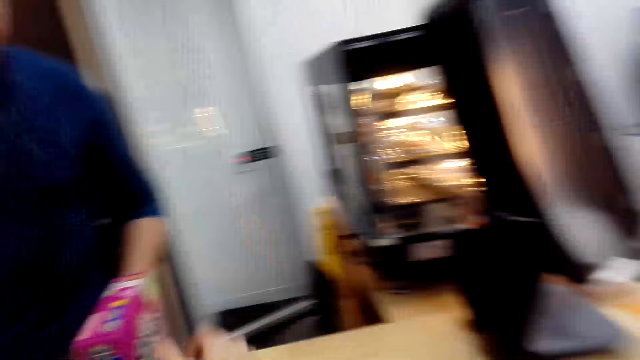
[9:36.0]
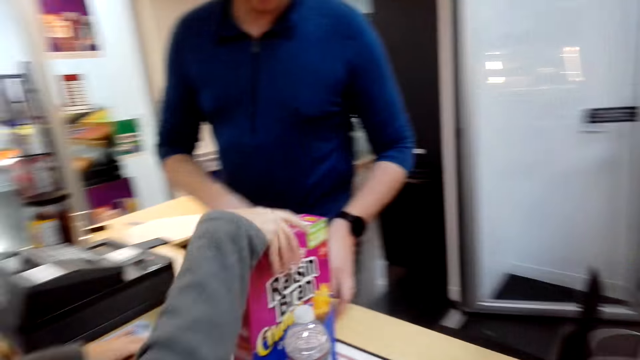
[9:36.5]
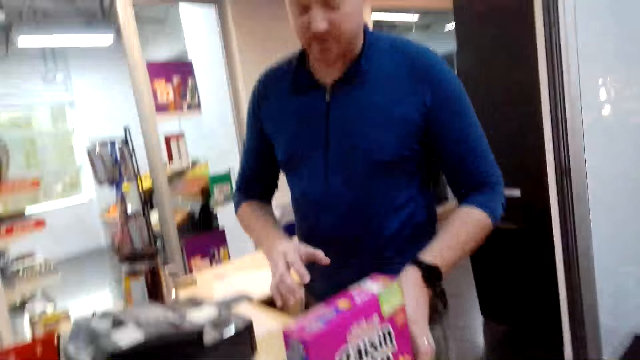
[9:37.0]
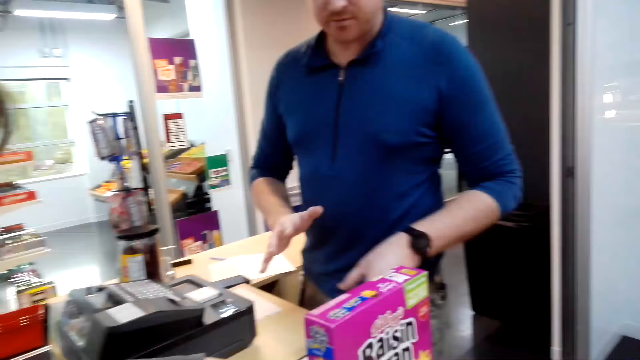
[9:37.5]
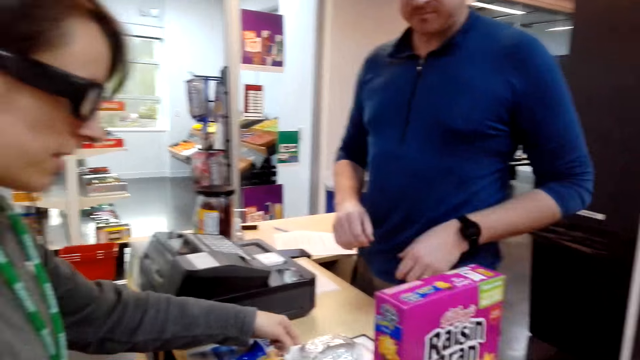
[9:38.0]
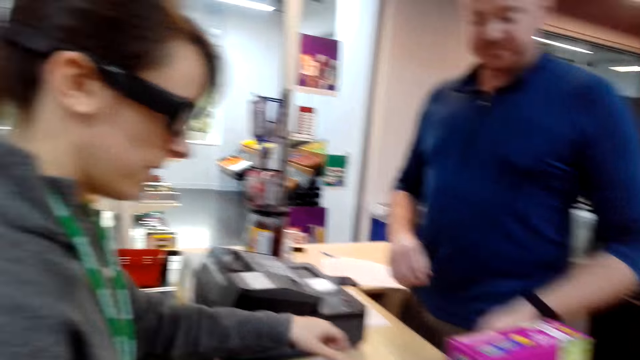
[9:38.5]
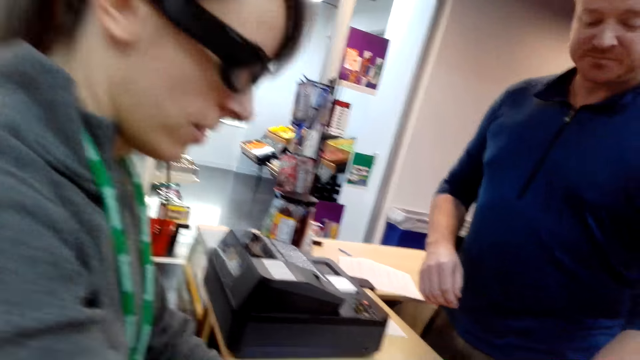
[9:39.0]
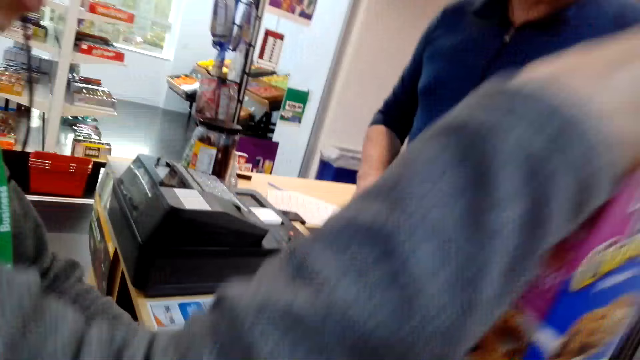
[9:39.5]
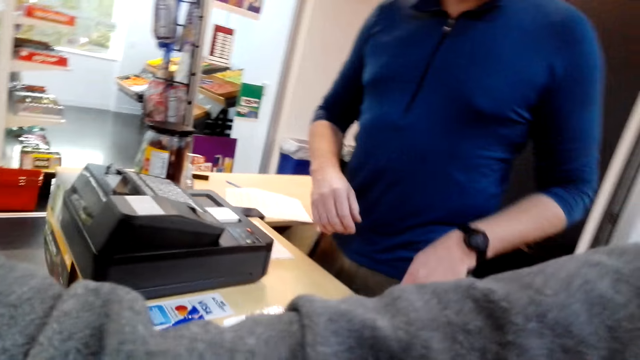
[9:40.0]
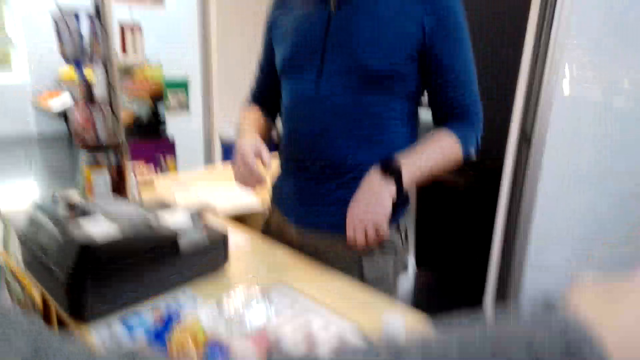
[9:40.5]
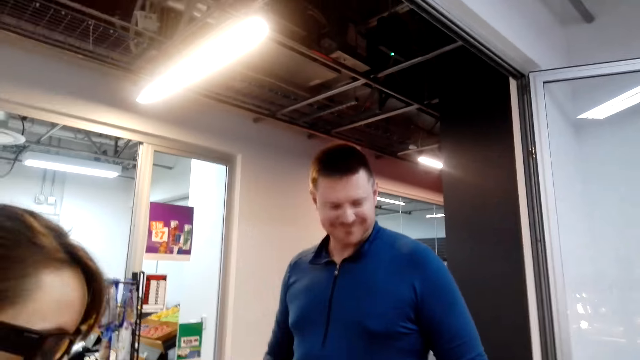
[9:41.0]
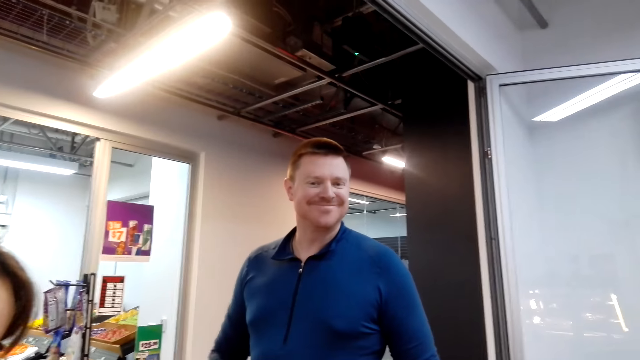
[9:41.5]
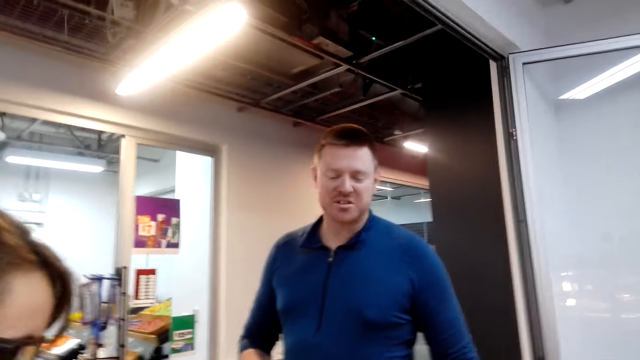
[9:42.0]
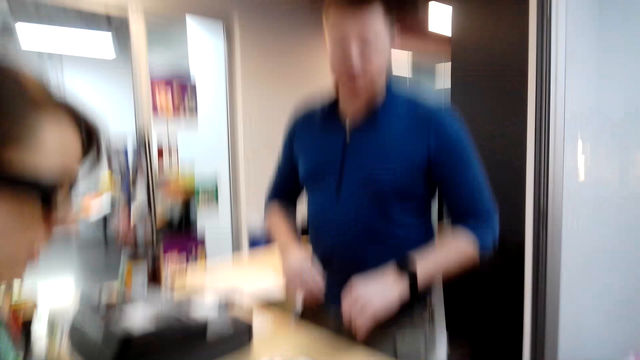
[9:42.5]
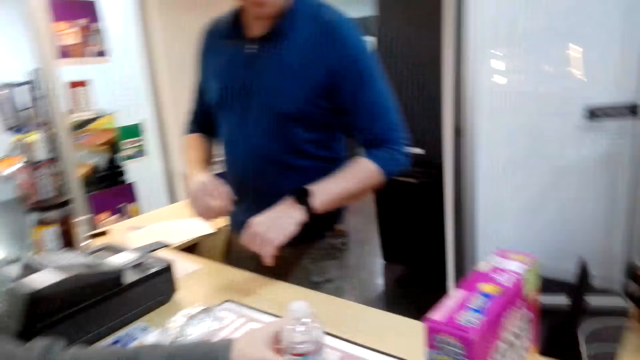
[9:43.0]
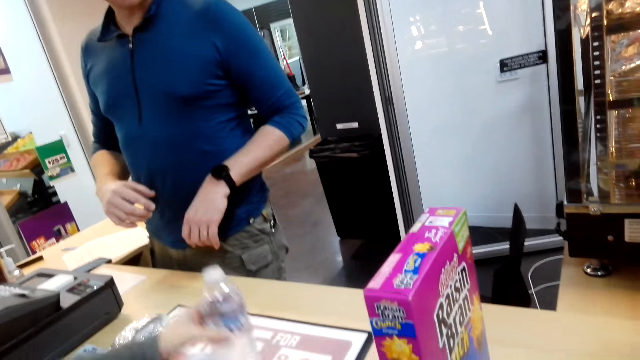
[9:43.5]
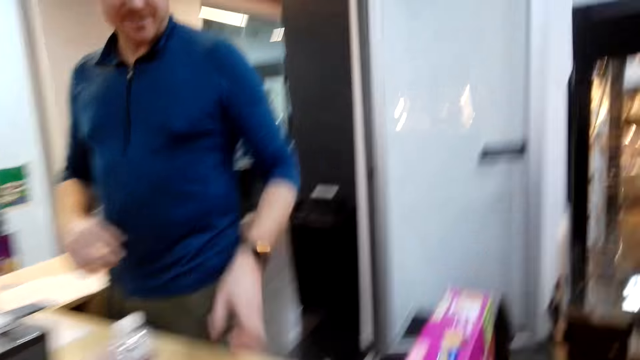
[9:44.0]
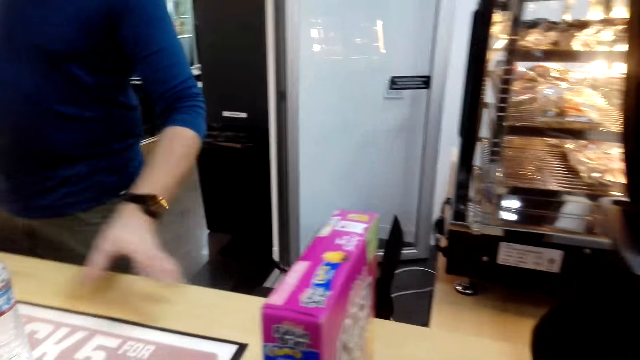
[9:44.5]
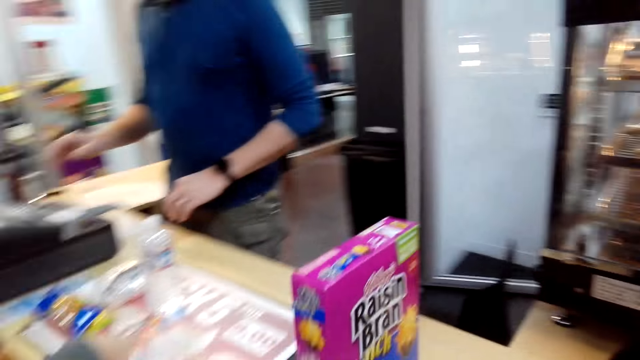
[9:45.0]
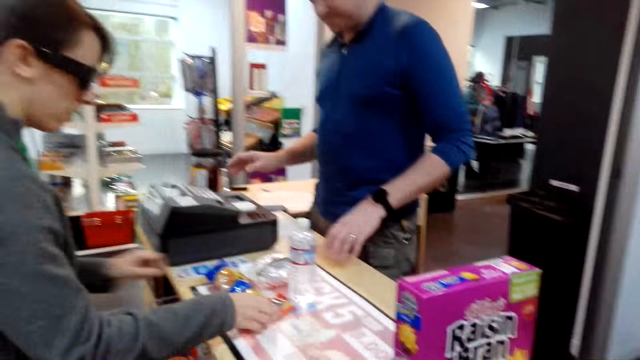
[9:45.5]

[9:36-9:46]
A lady puts a box on the counter. The lady holds items. The camera wearer looks at a man. They look around. The lady pushes a bottle.

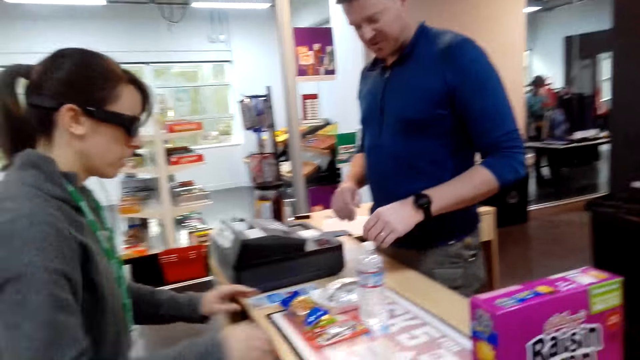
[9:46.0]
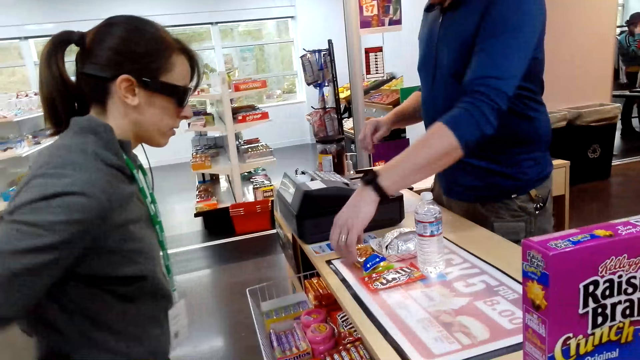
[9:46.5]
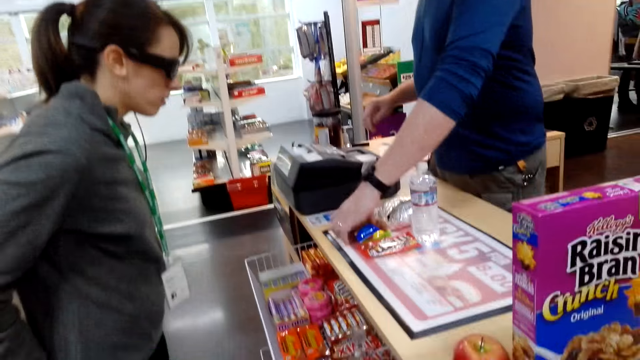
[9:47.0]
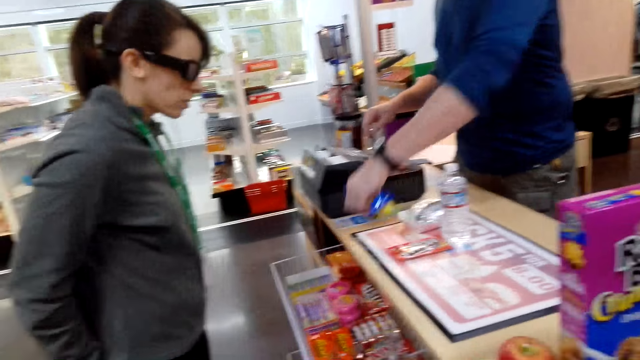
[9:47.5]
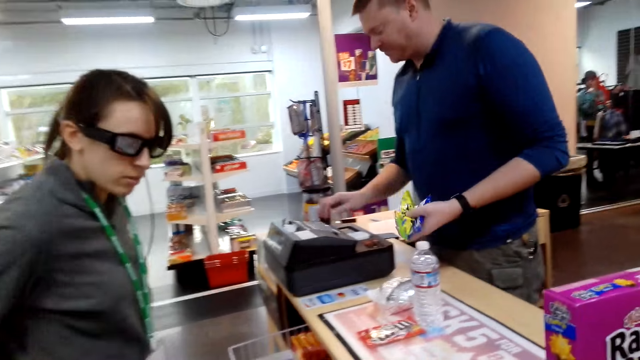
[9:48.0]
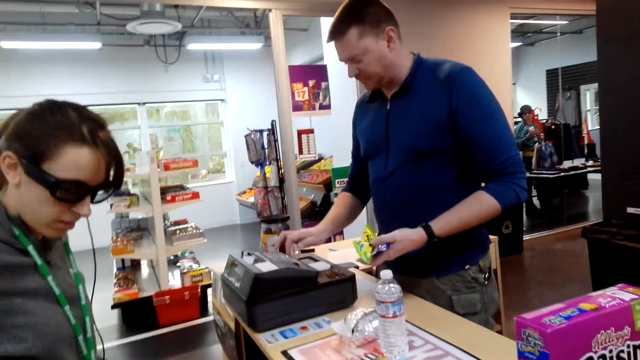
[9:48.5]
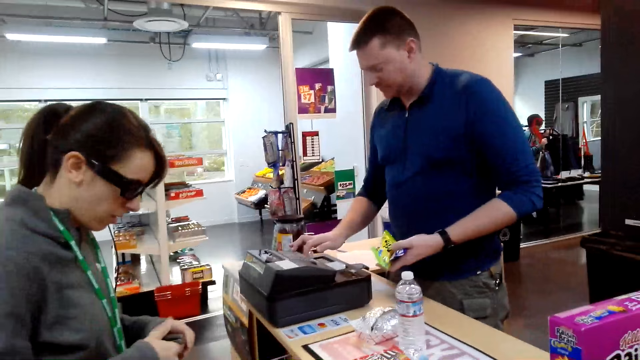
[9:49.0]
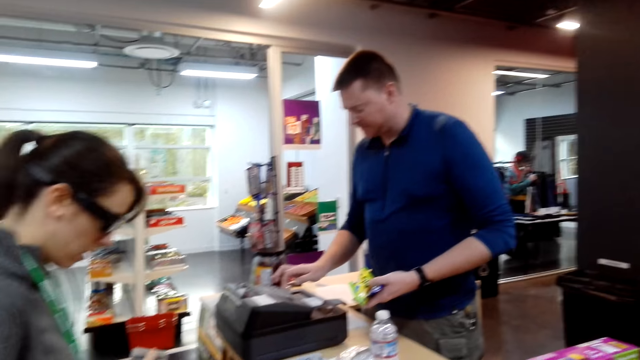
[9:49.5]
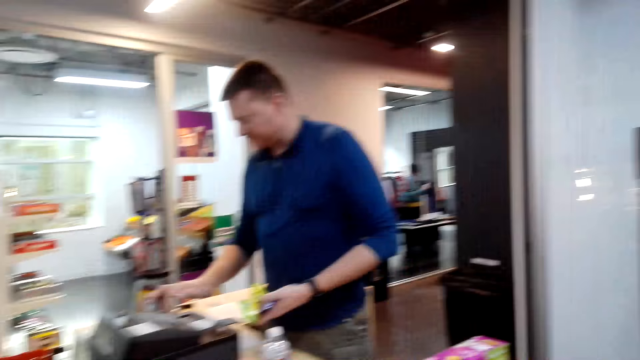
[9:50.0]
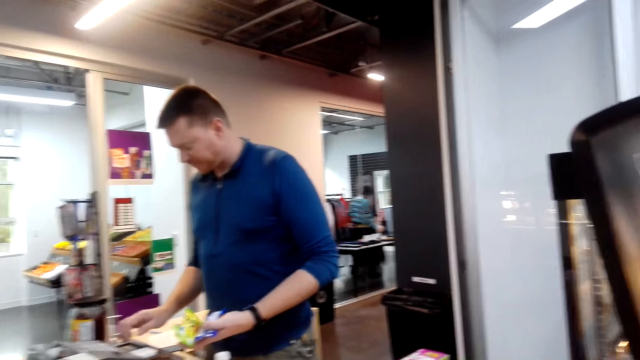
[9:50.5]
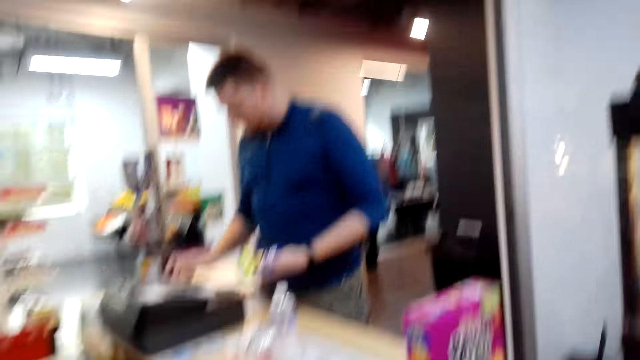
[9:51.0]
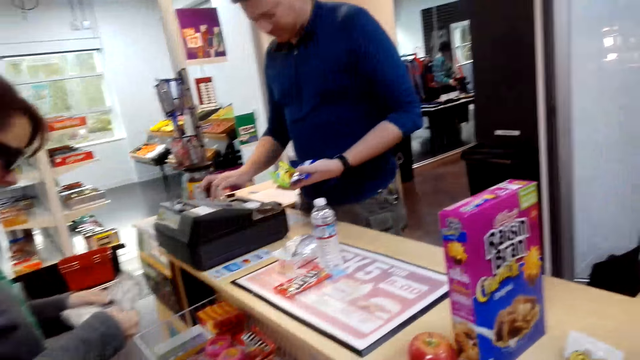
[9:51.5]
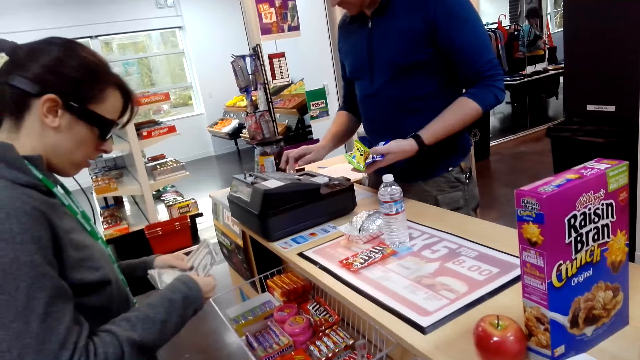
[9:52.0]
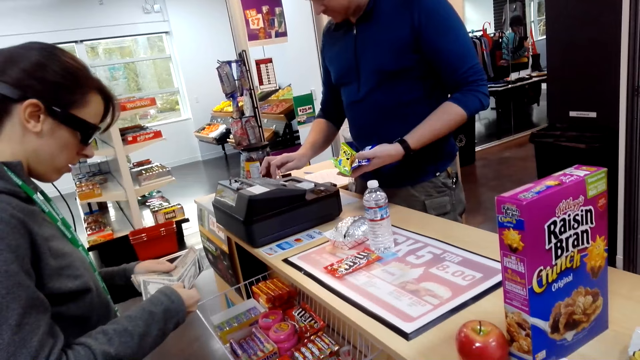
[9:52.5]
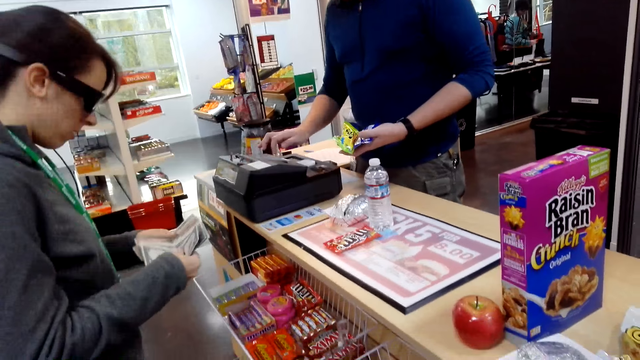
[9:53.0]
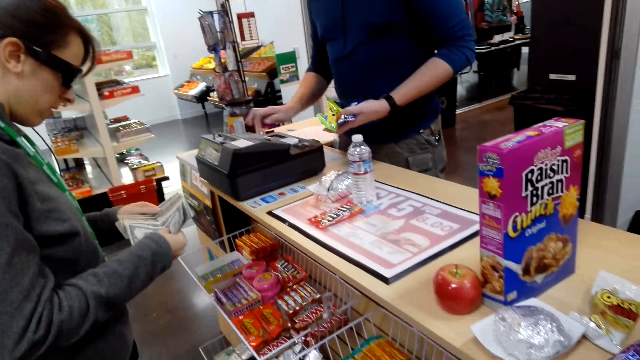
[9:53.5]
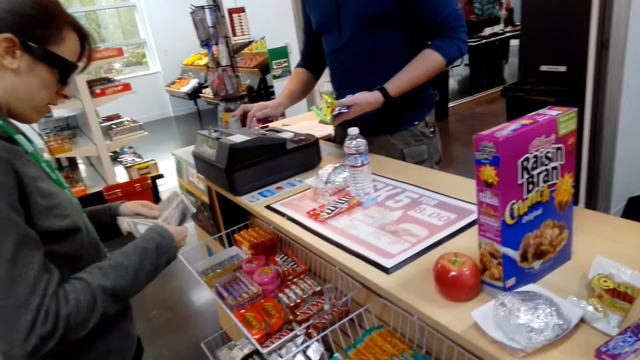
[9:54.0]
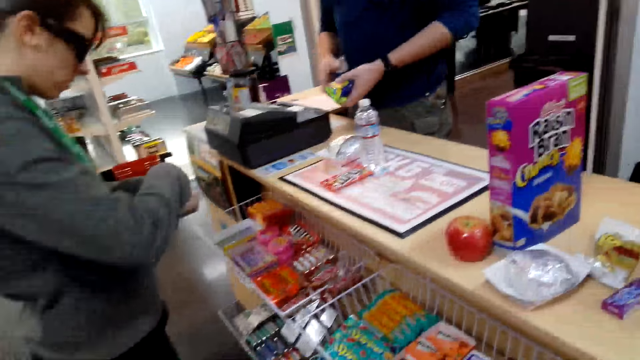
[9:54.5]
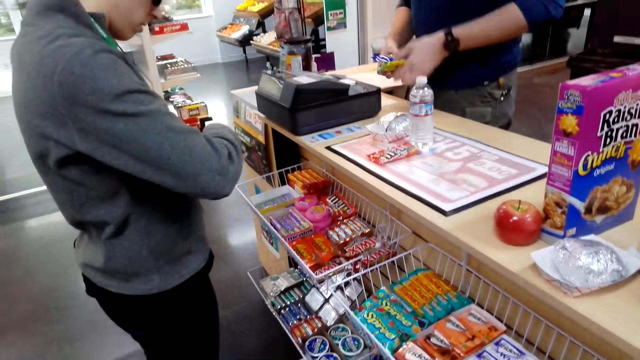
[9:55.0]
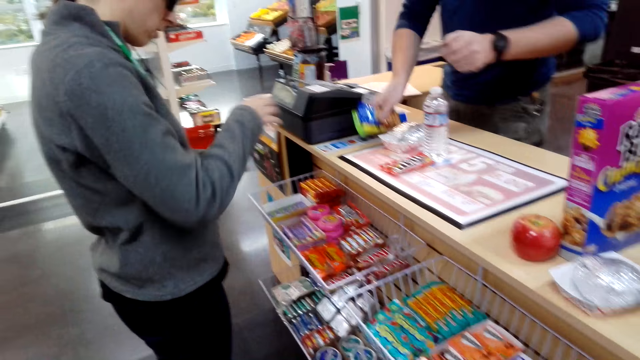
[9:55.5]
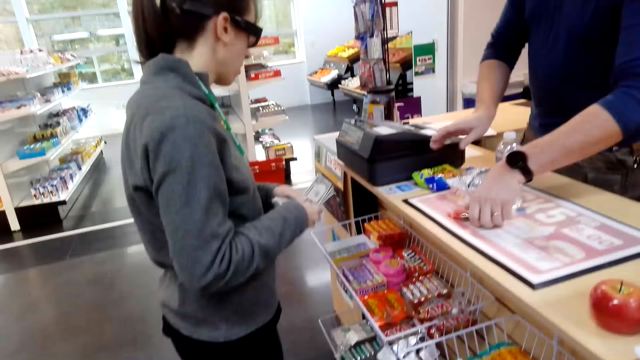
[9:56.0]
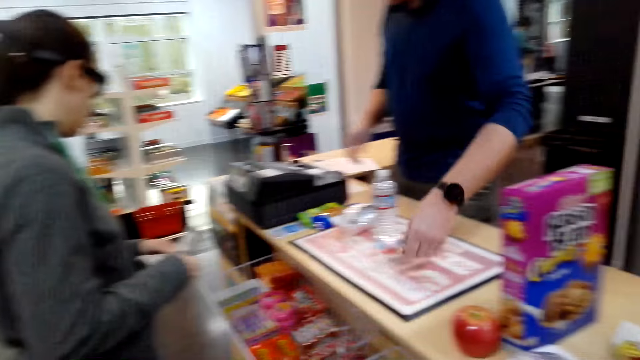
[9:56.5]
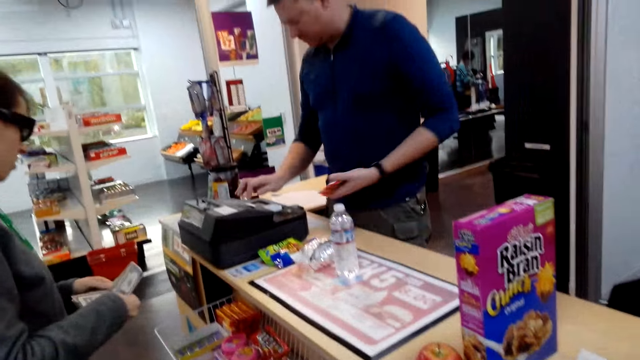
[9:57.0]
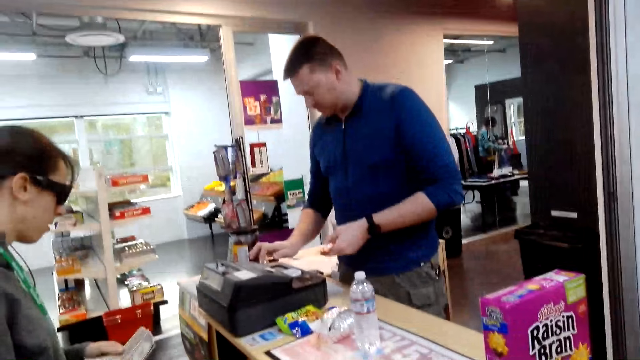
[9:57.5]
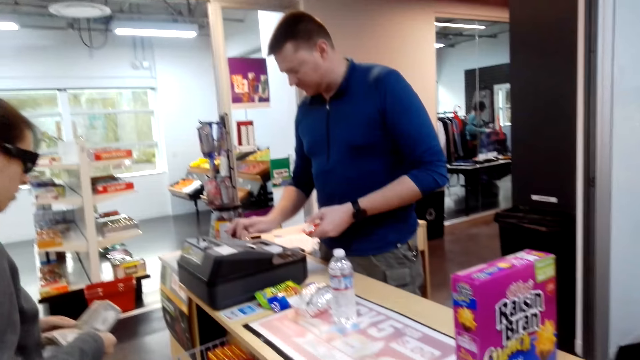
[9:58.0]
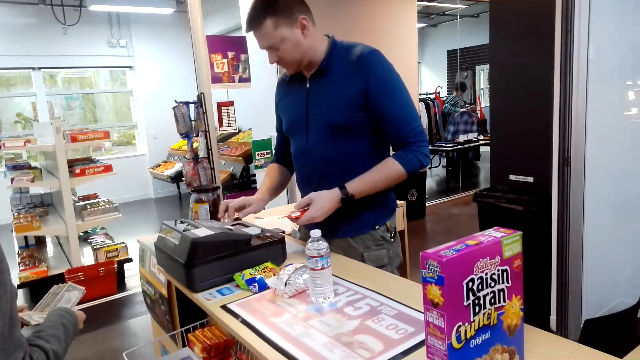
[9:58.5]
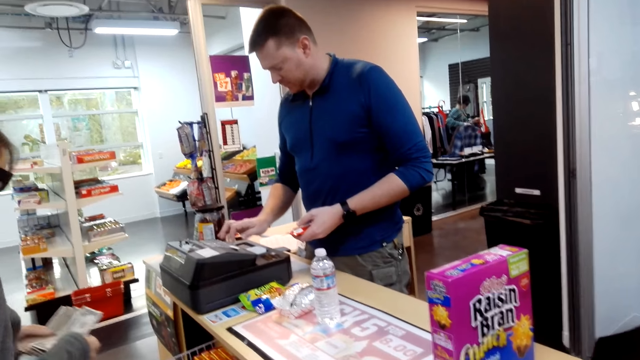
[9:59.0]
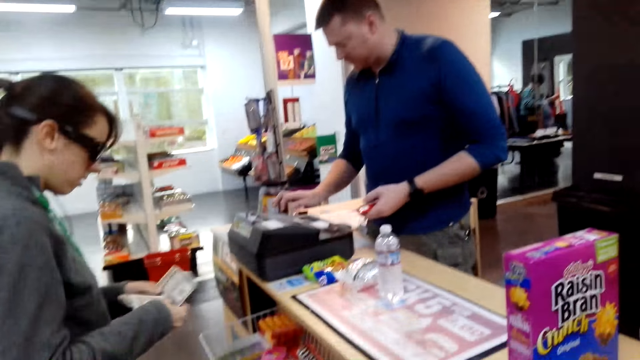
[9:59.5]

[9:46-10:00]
A lady holds items. A man records goods on the teller. The man takes items and presses the money machine. The lady holds money. The lady counts the money. The man takes items and presses the money machine.
